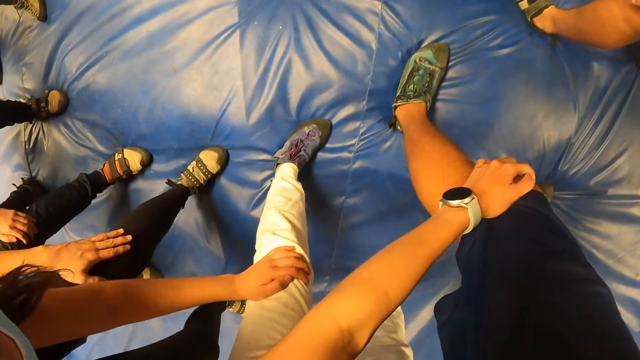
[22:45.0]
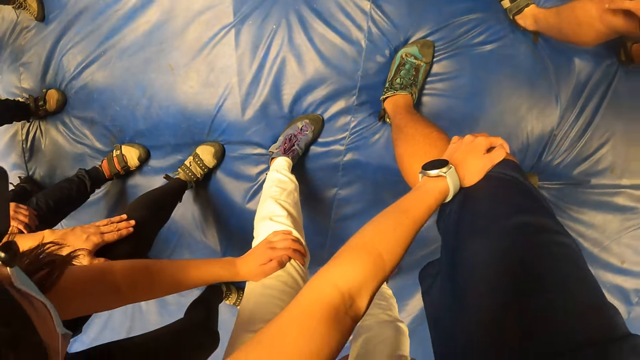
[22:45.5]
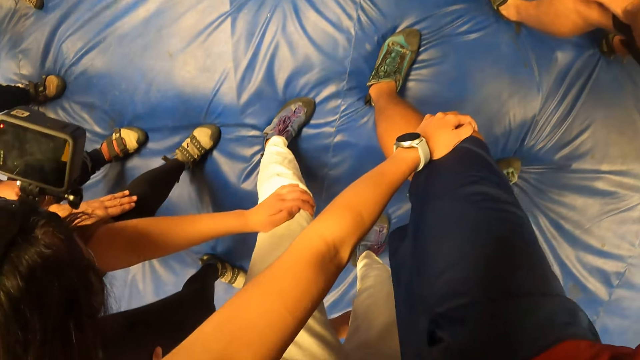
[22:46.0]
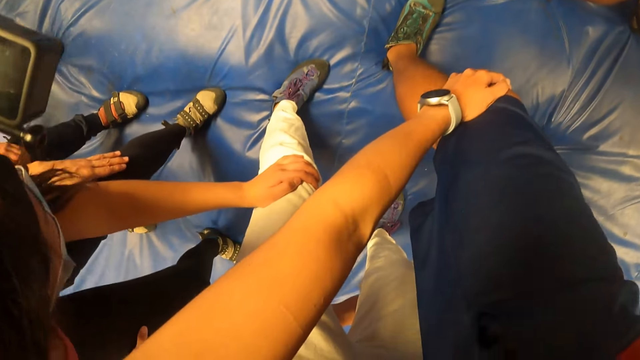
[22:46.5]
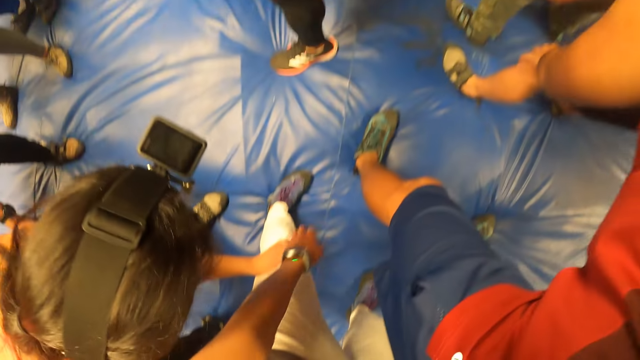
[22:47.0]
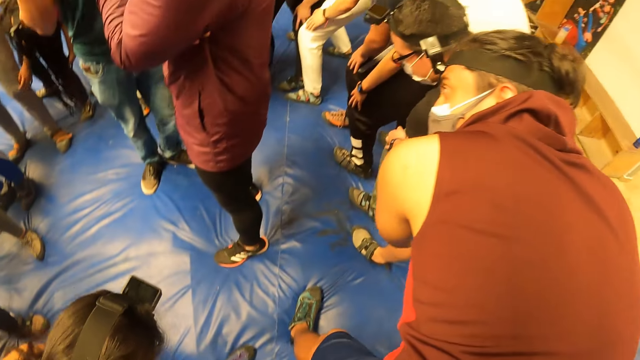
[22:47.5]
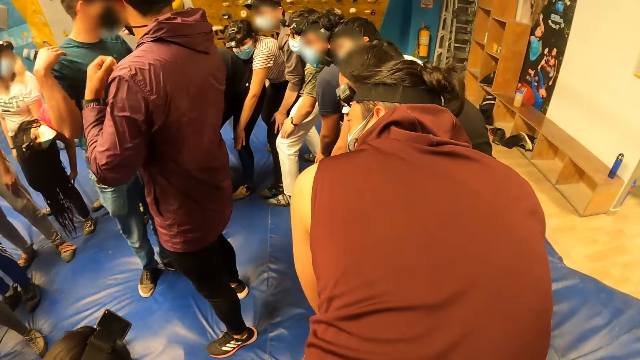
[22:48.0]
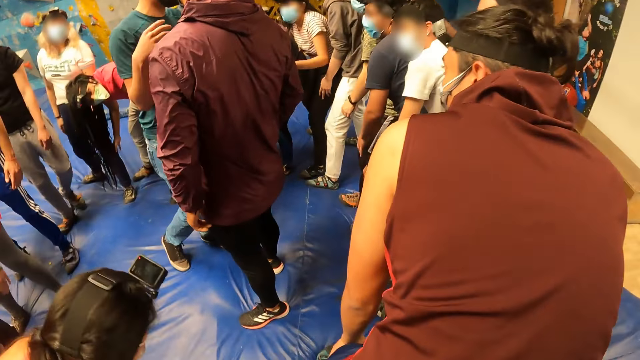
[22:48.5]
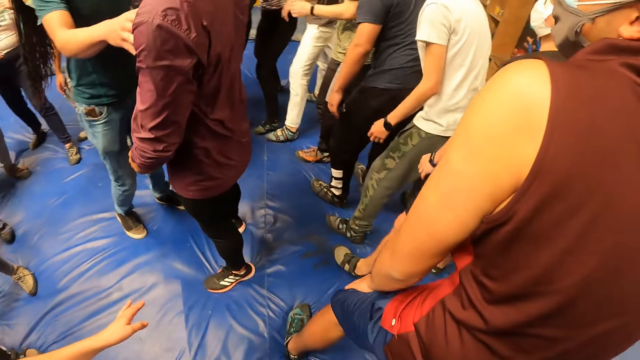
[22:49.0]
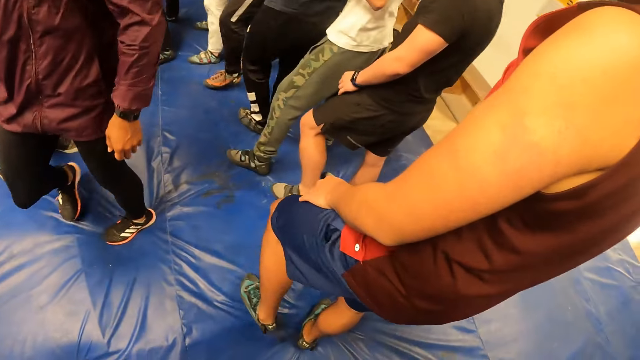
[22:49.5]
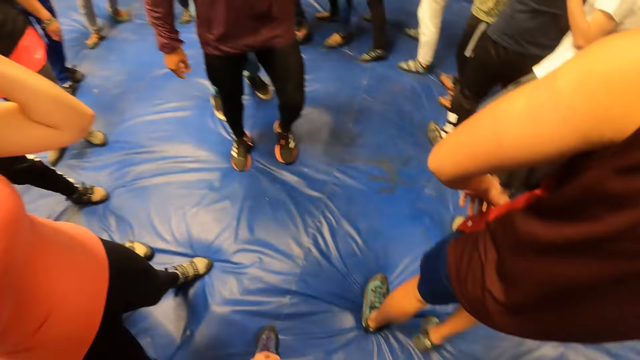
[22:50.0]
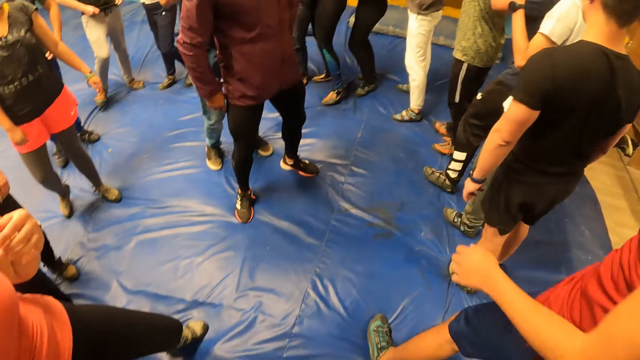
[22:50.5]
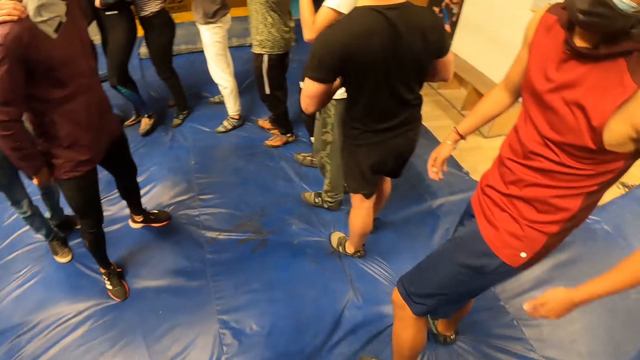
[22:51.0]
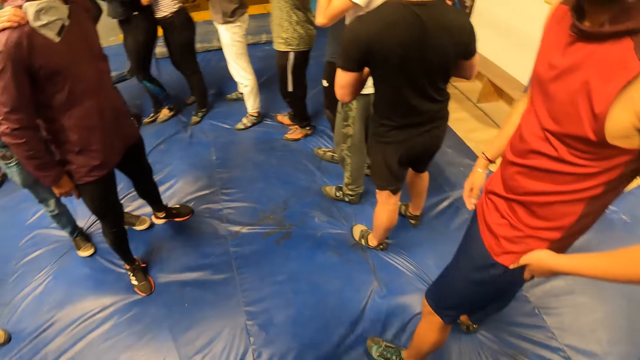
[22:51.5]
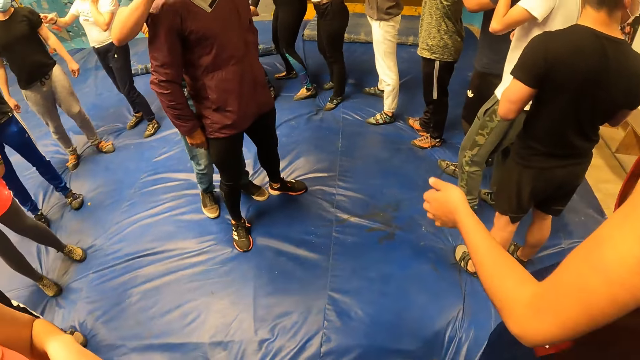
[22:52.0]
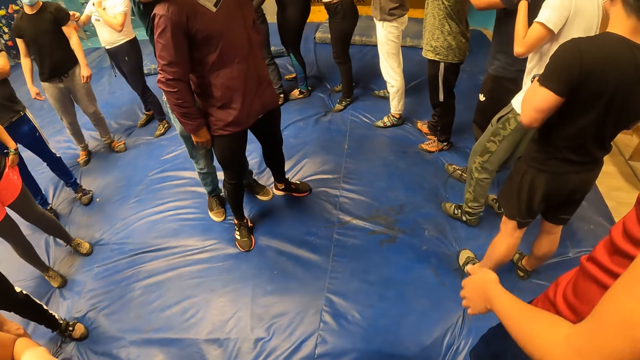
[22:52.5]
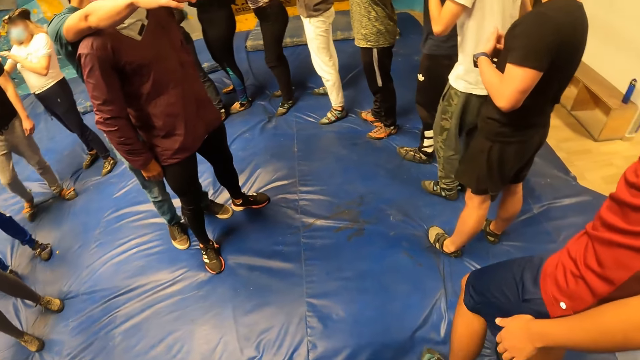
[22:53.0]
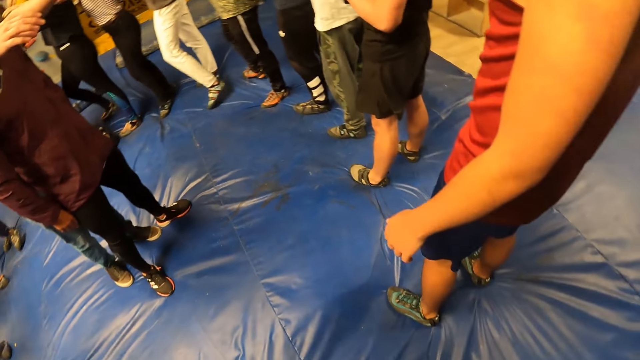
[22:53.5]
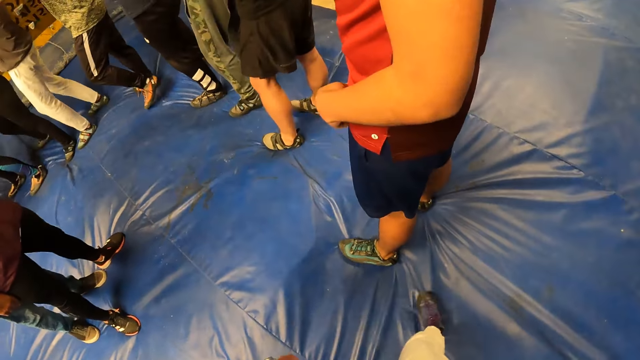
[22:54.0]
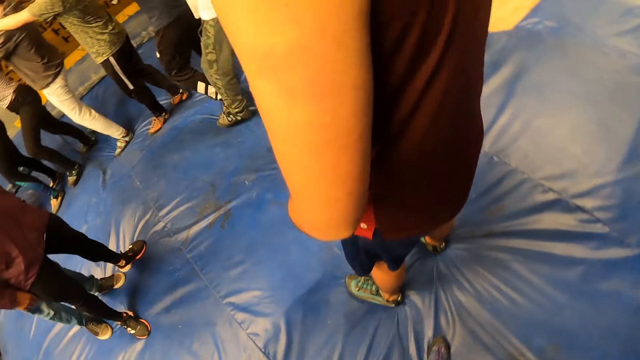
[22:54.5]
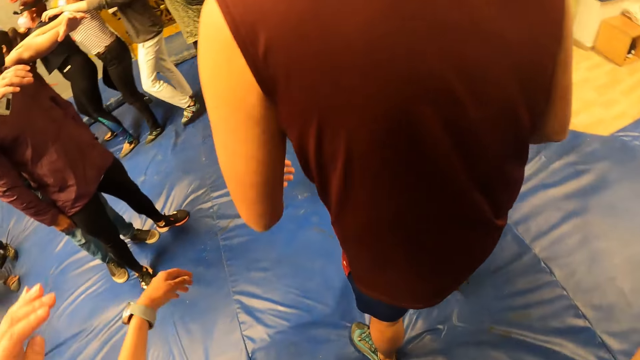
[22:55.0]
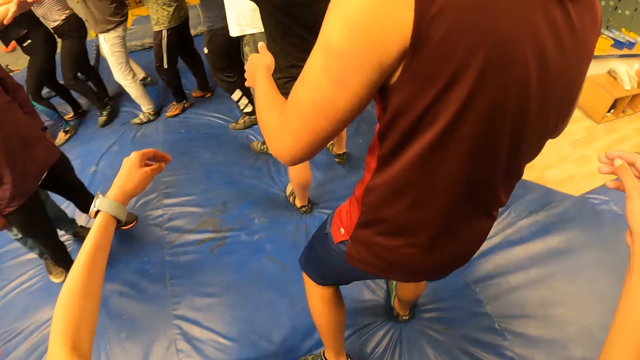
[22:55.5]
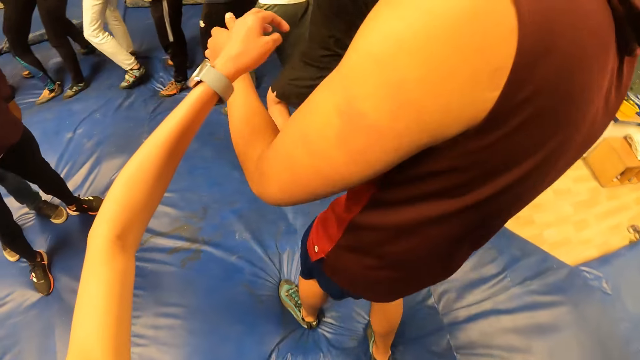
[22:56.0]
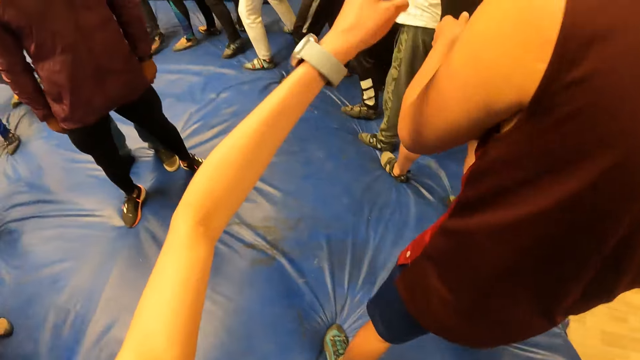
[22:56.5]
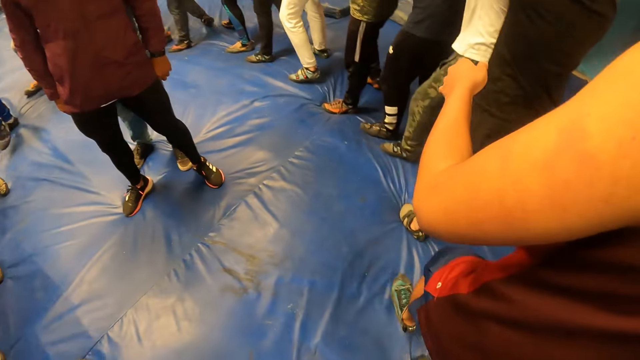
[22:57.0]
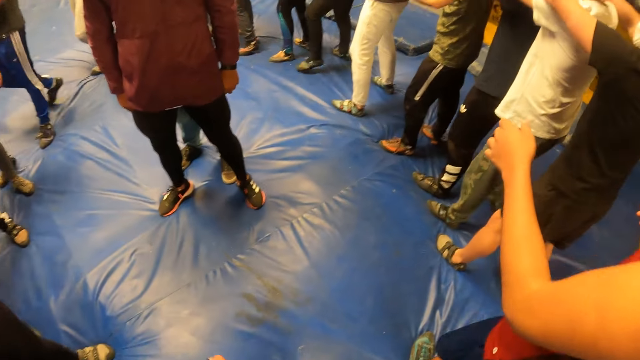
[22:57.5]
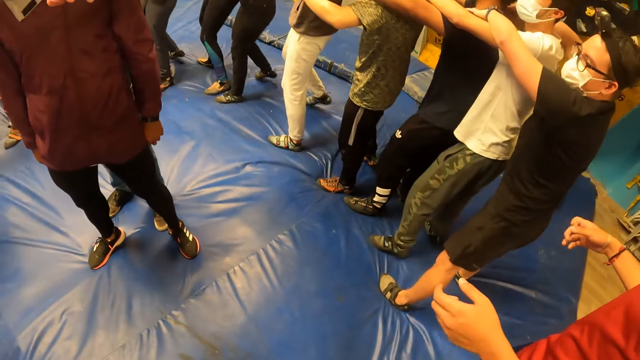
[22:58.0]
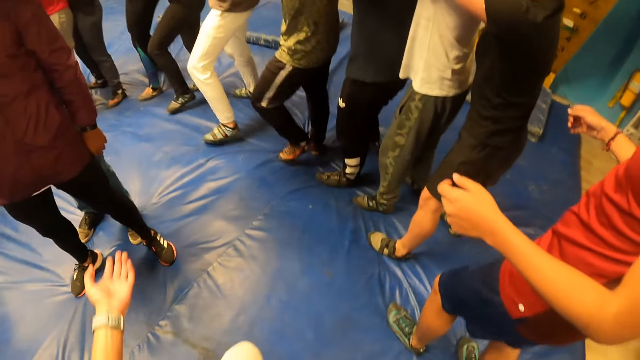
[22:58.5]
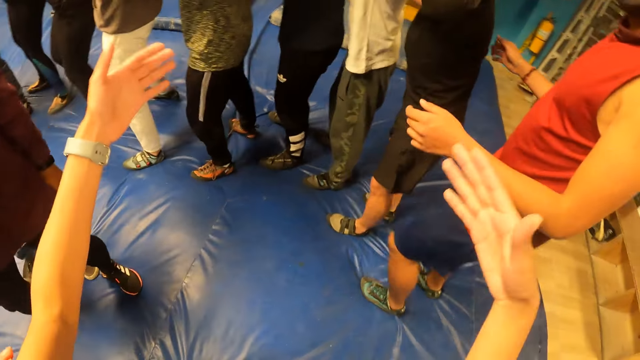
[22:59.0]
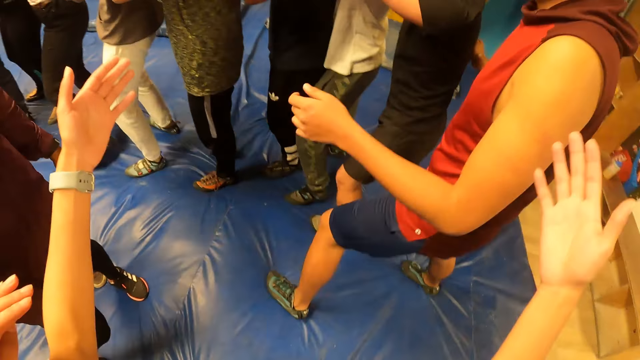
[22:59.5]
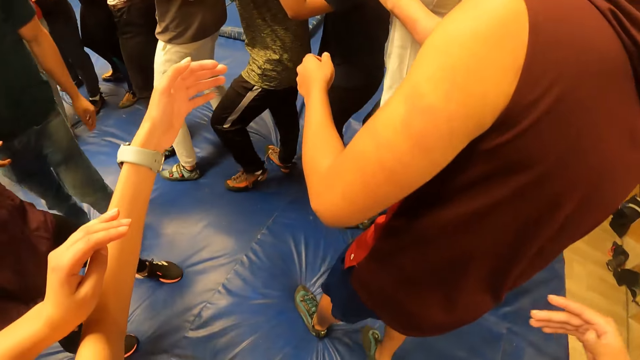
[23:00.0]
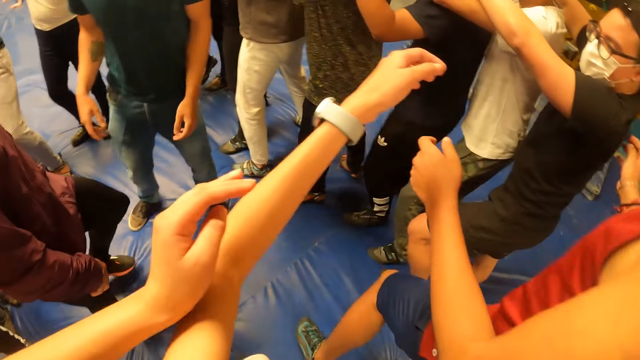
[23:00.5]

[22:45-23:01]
An instructor interacts with the group of people. The camera wearer looks around. She plays on the mattress. She exercises her body with the group of people.

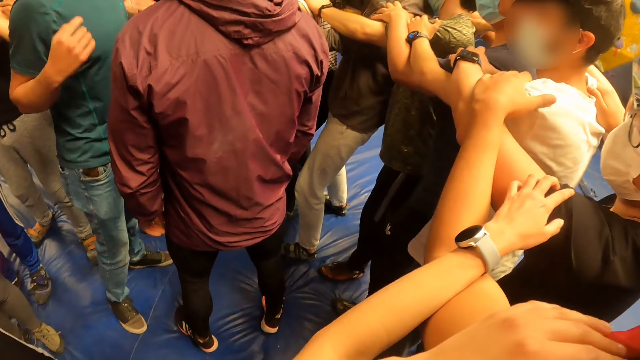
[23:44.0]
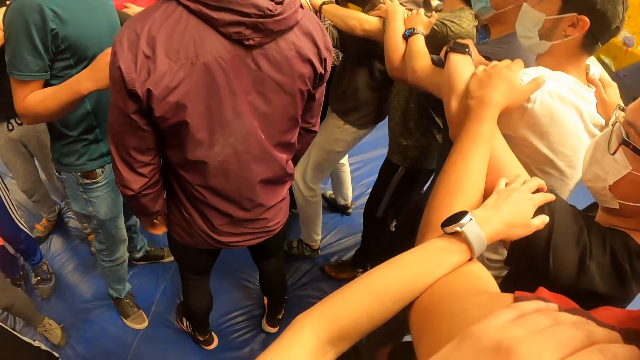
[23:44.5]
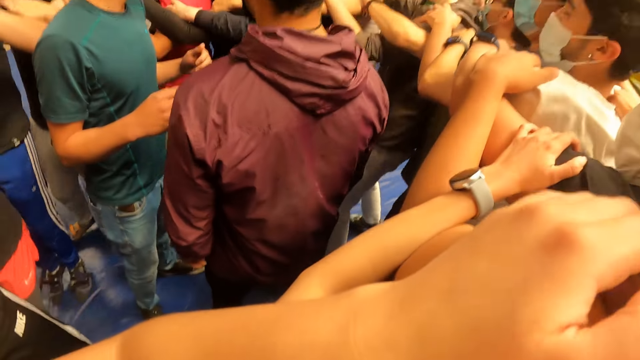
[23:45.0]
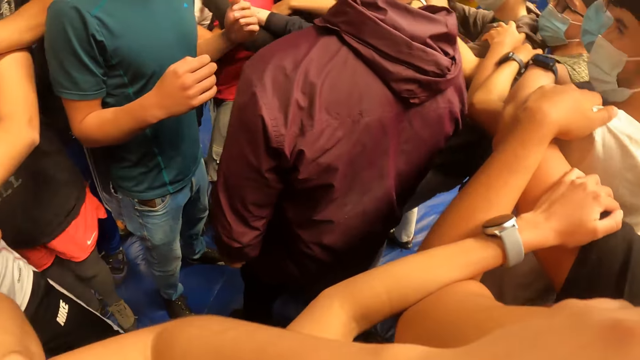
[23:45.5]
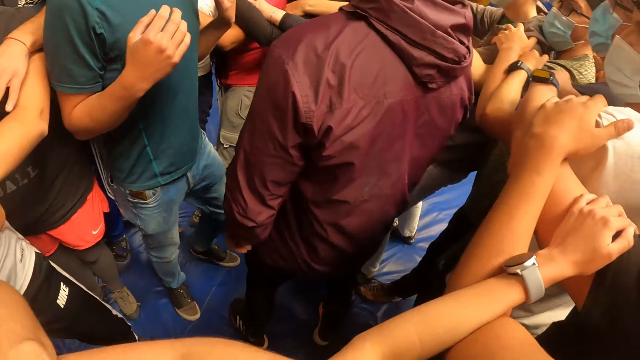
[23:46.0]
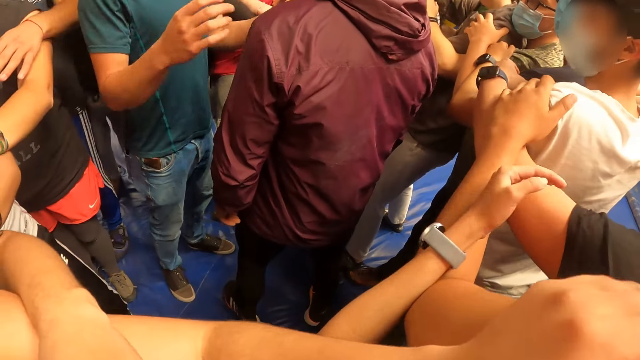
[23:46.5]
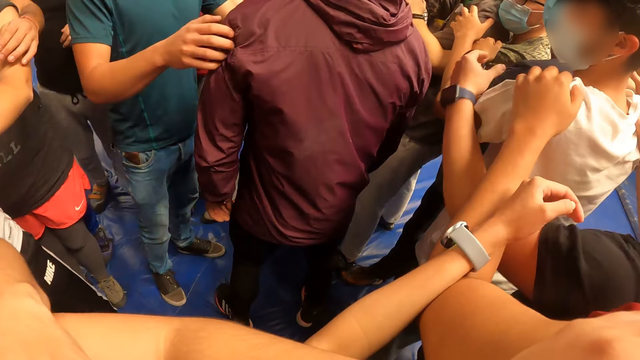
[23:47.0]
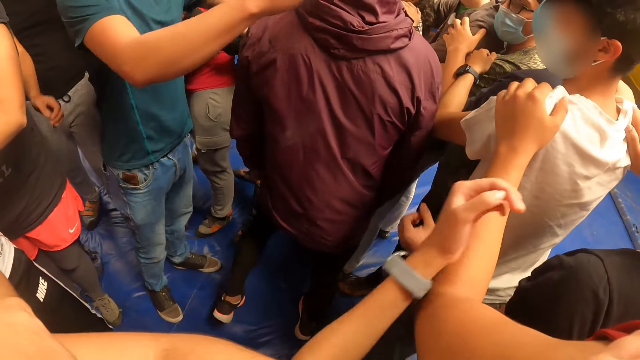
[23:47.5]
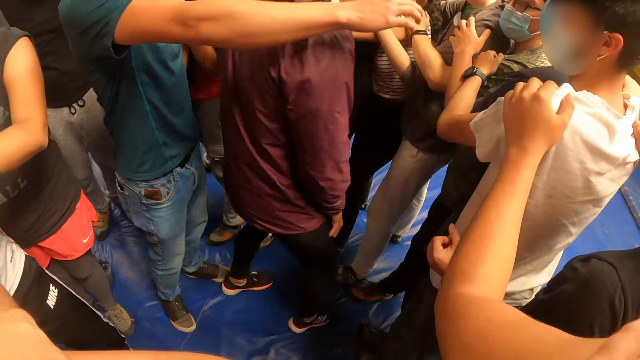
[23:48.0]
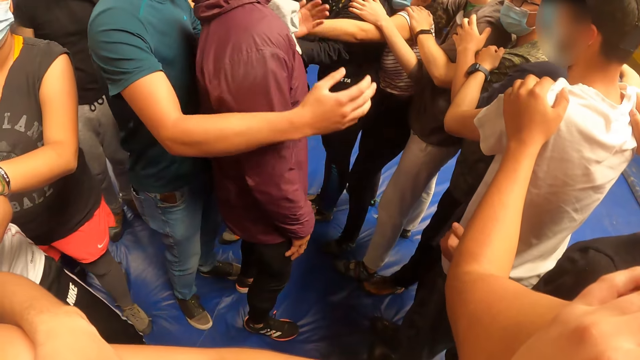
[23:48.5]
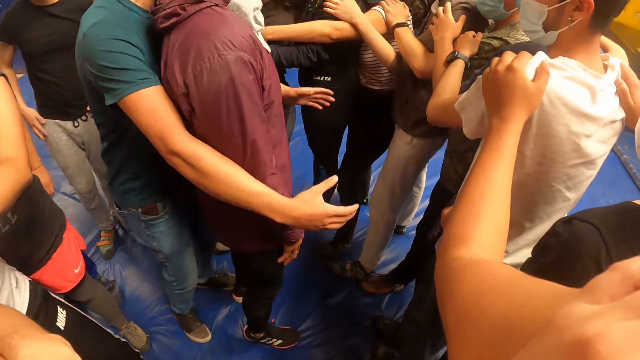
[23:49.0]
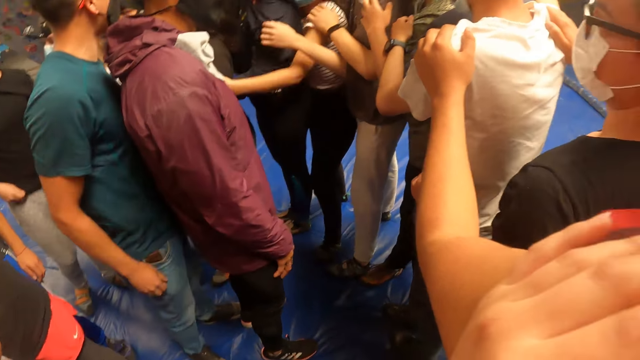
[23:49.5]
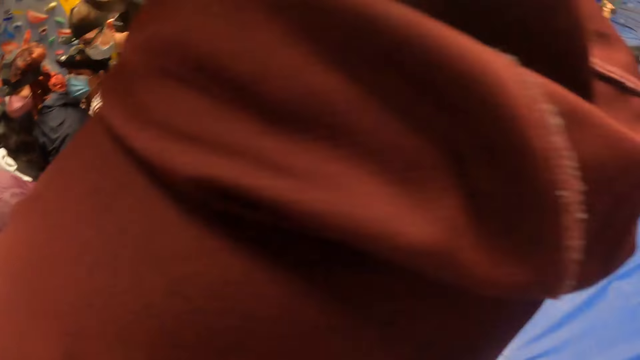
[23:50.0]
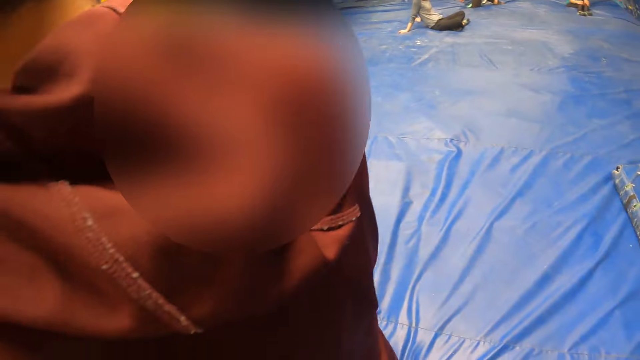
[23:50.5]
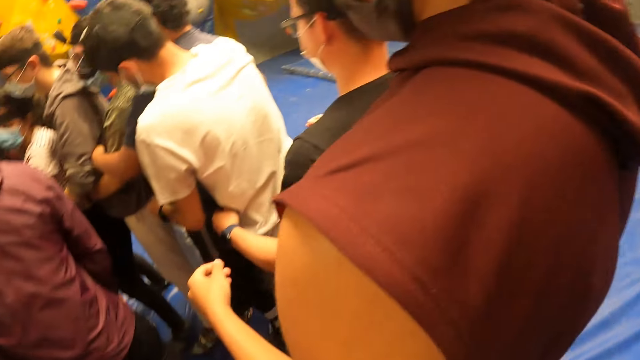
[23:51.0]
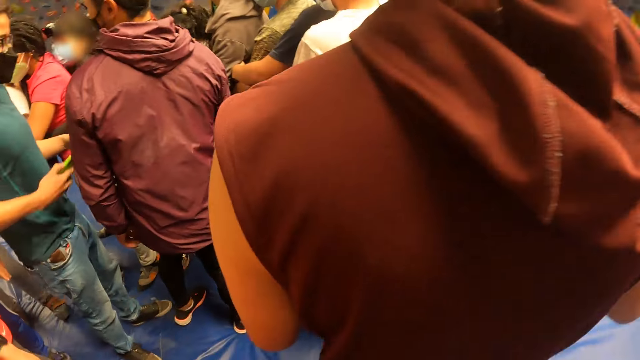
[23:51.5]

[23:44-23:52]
The camera wearer looks around.
